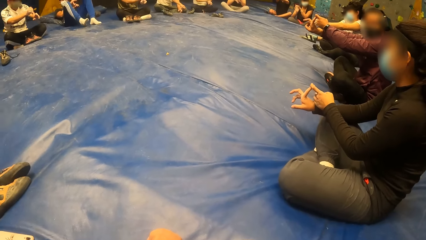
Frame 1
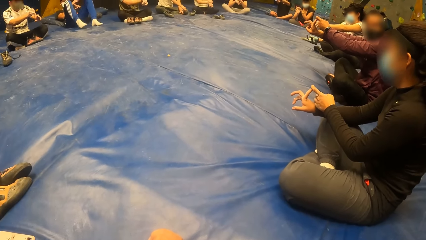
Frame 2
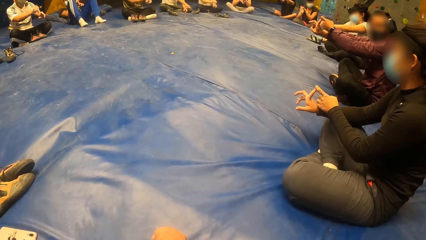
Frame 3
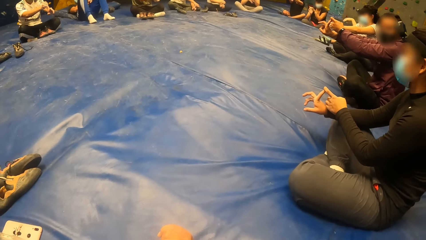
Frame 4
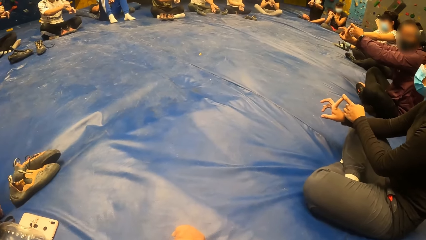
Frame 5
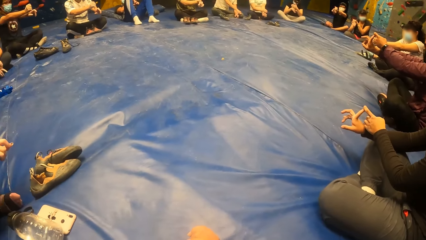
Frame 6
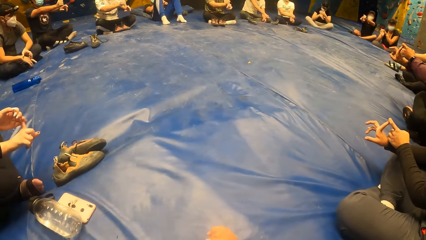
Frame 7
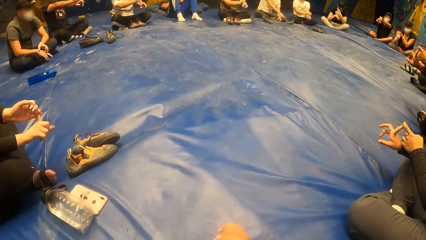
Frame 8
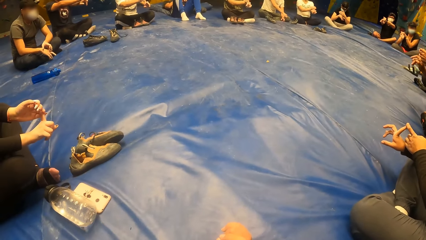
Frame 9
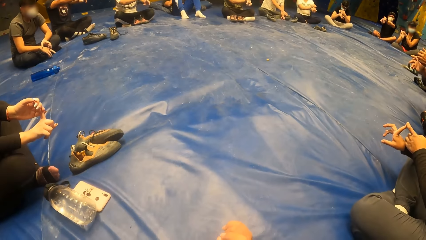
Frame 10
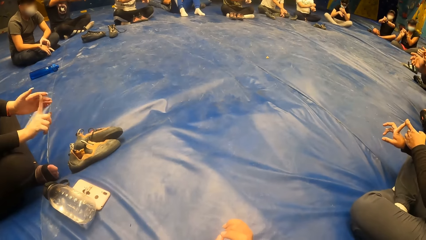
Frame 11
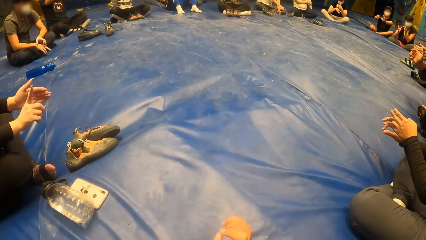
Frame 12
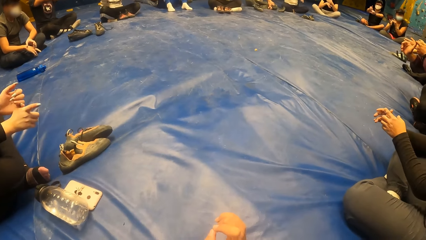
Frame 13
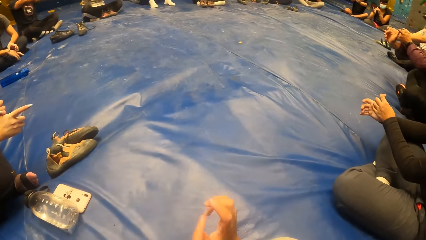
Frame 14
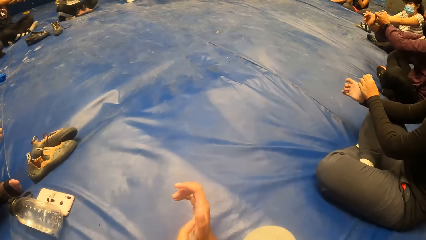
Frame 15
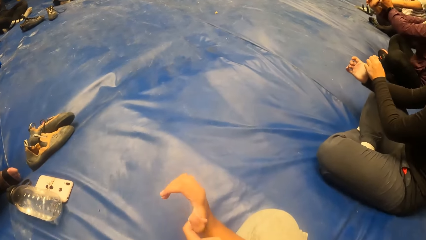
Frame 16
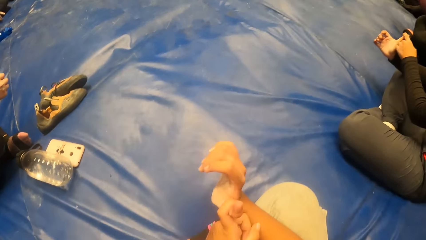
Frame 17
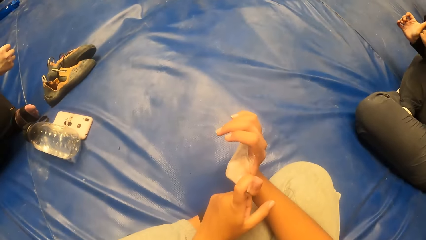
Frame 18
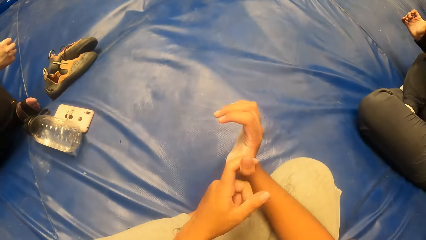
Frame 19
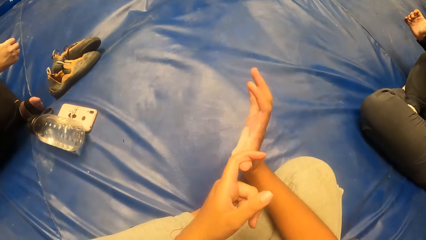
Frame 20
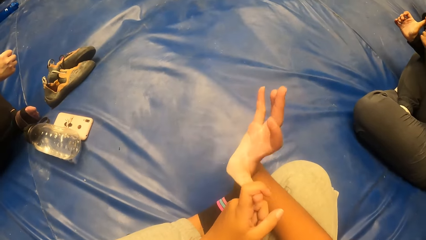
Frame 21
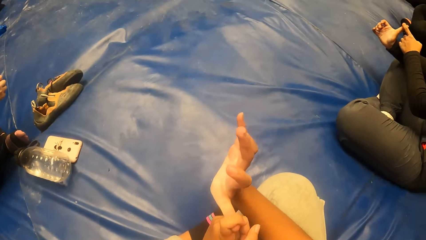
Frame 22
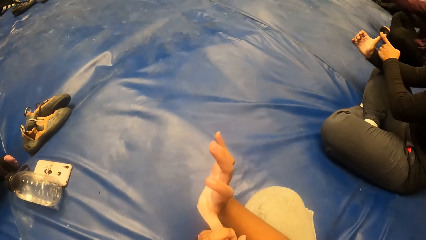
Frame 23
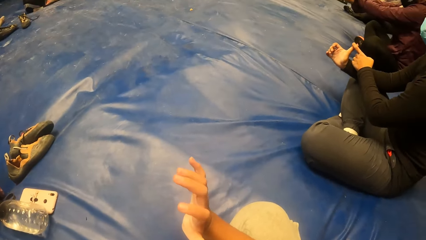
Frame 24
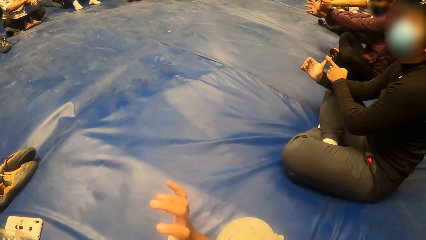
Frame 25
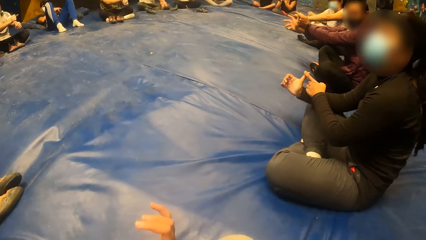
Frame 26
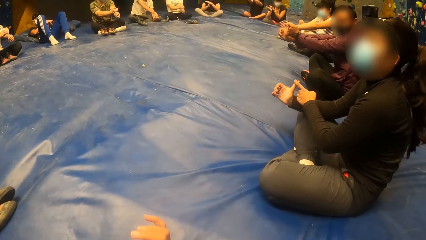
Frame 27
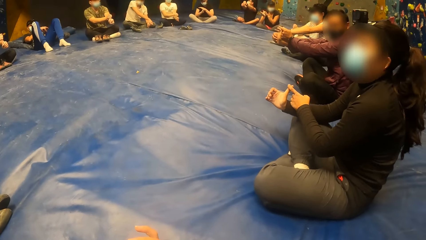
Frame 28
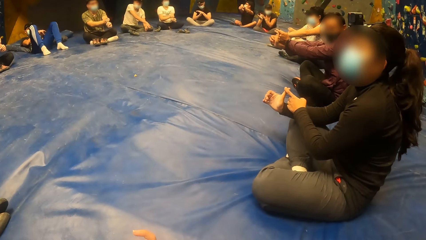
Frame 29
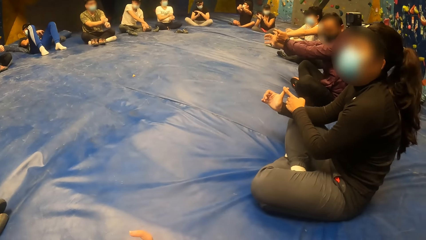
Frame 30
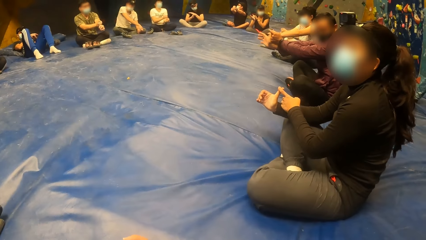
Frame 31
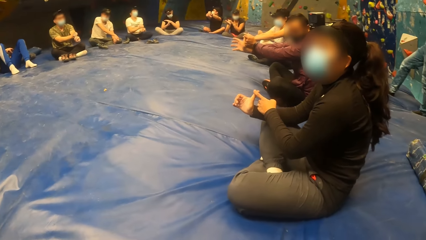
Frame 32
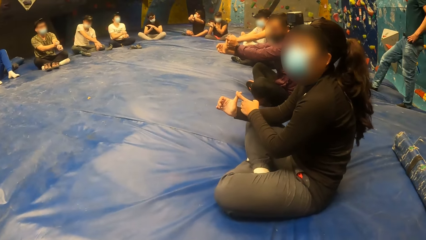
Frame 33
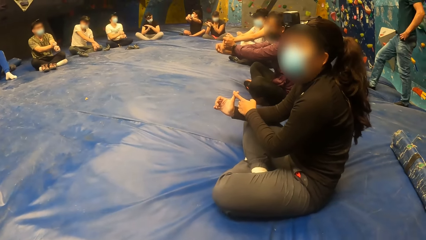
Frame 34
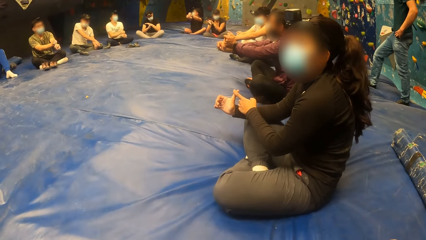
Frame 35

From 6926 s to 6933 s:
The camera wearer stretches his pointing fingers.

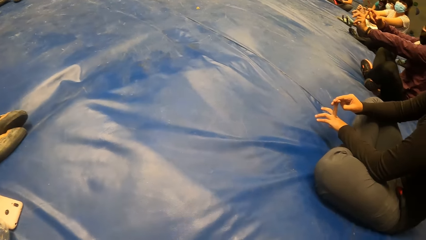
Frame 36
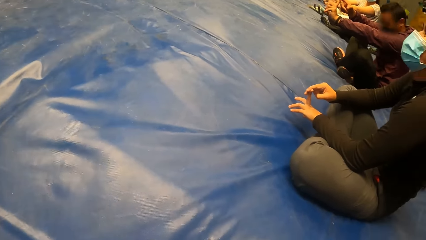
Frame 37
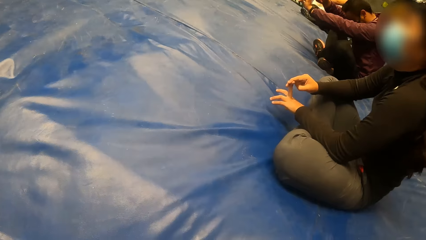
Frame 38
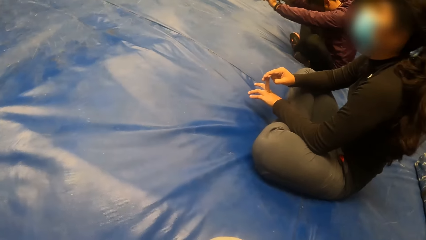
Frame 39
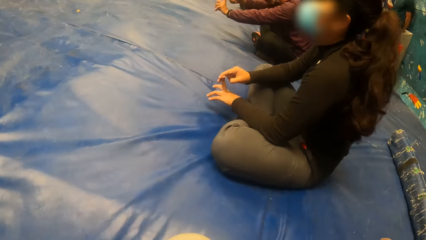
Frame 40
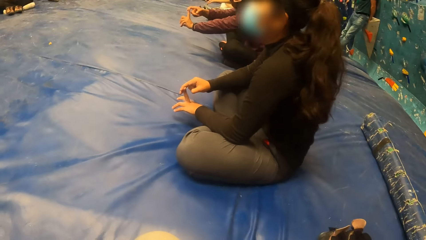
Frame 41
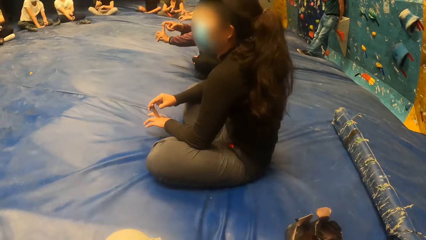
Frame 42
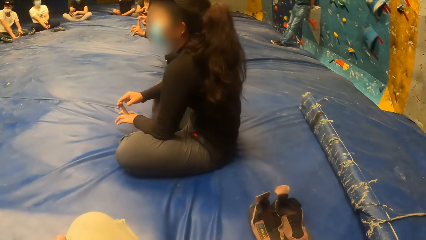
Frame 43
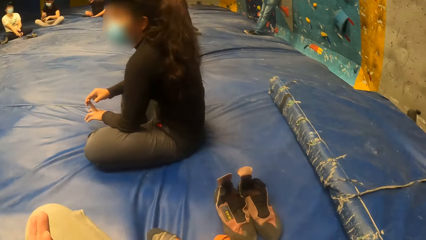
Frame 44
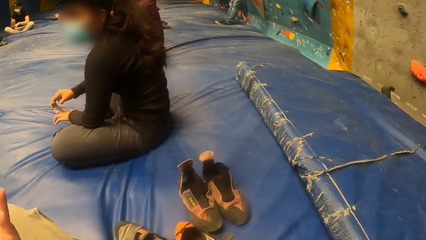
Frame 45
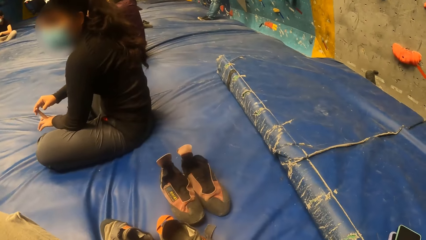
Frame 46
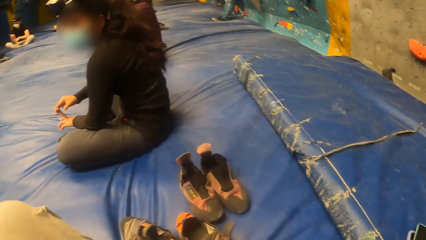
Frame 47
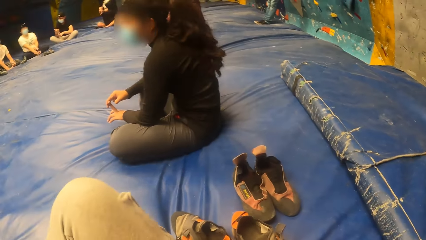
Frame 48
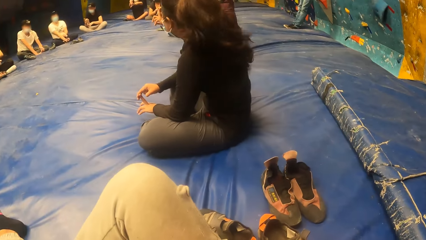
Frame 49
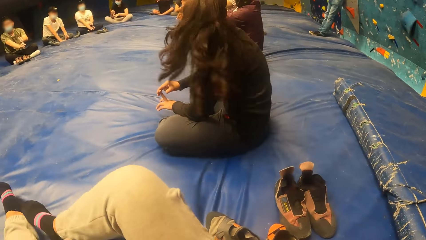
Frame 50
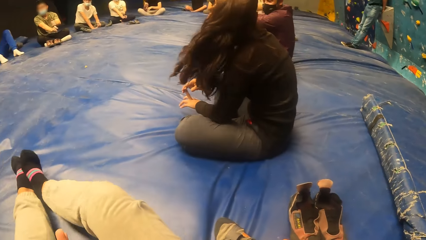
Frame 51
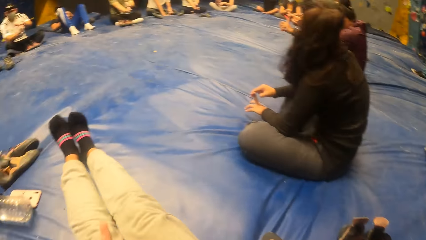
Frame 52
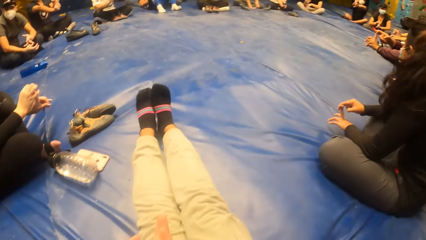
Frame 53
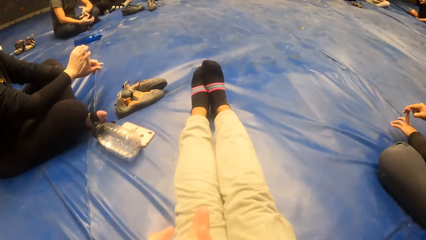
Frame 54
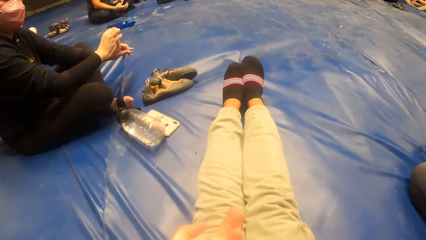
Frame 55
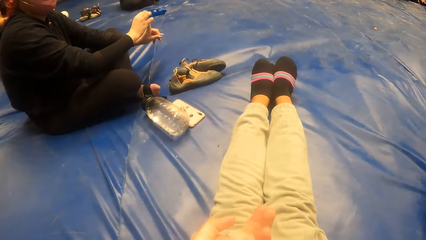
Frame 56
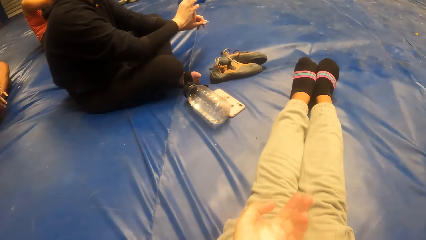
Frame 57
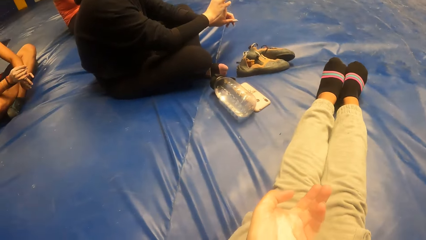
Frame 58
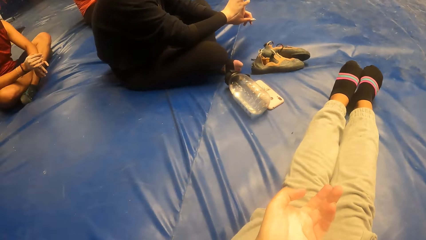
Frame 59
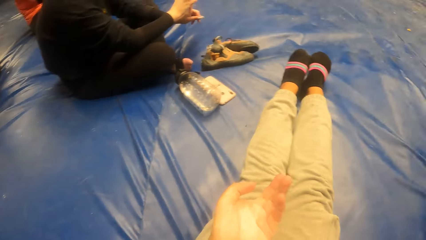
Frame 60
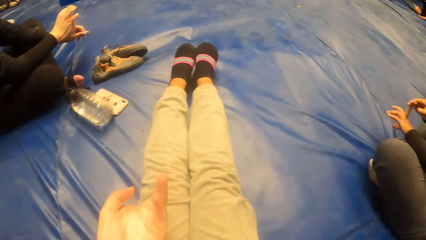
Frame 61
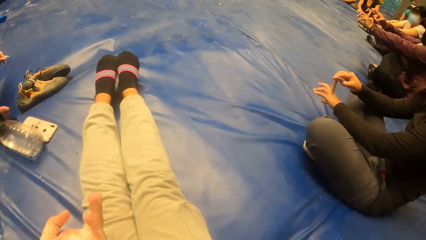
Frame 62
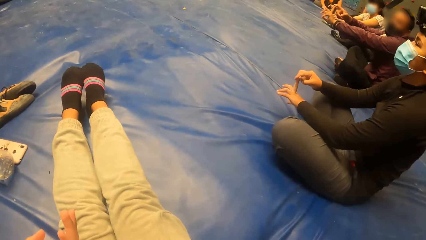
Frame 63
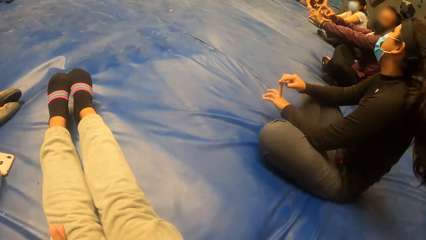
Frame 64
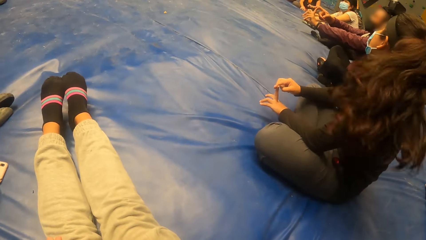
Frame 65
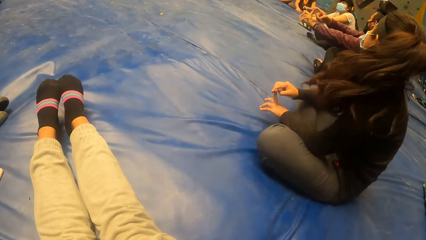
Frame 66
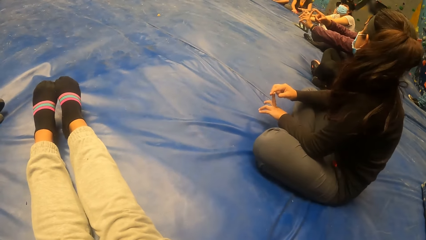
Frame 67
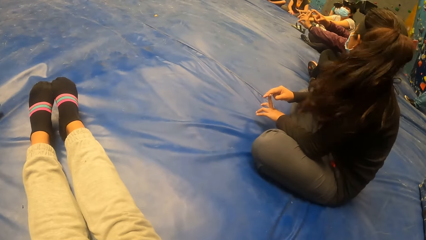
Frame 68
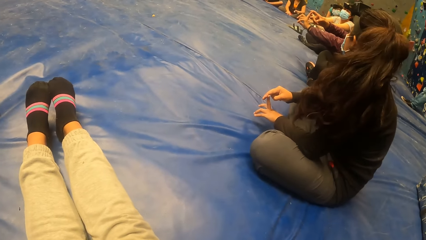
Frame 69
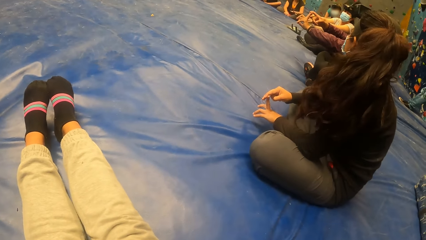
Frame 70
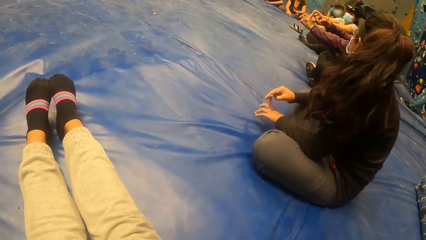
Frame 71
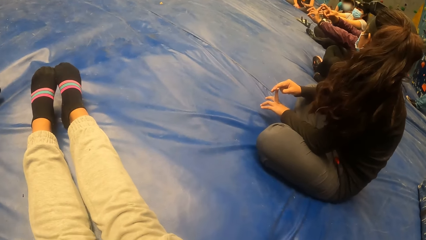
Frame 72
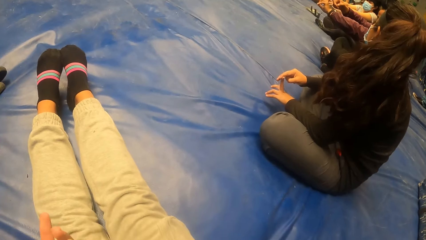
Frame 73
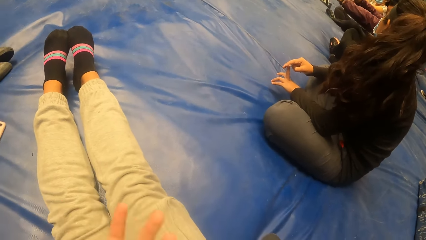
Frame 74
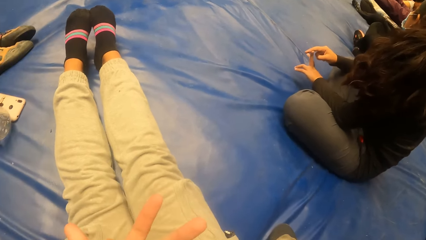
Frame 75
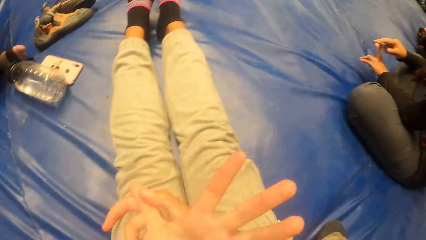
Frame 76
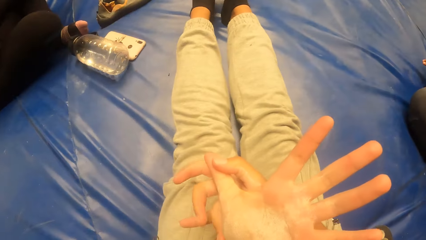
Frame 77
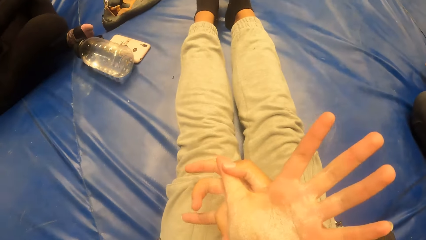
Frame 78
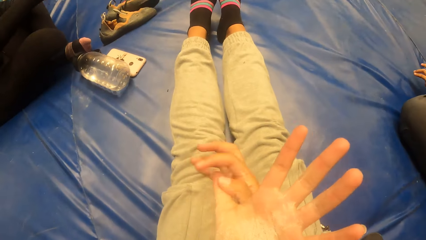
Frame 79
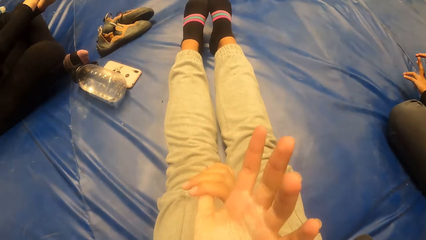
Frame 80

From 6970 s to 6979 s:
The camera wearer is looking around. He stretches his legs in front.
